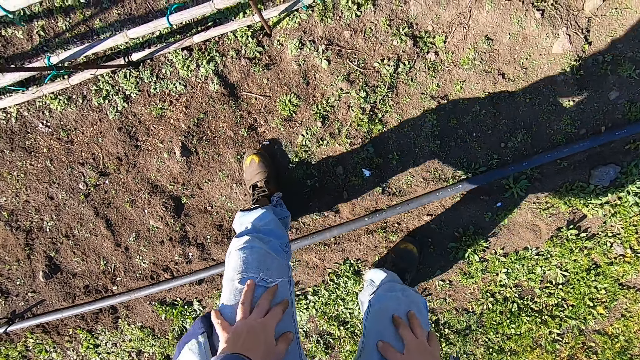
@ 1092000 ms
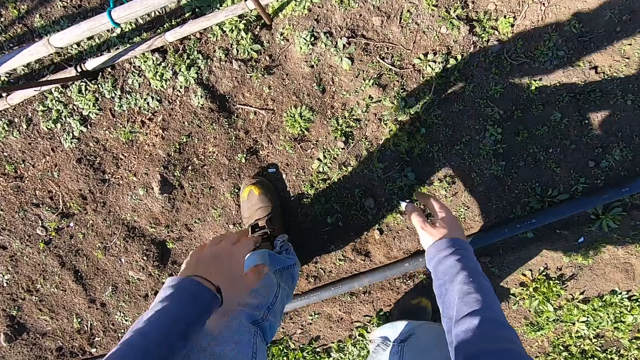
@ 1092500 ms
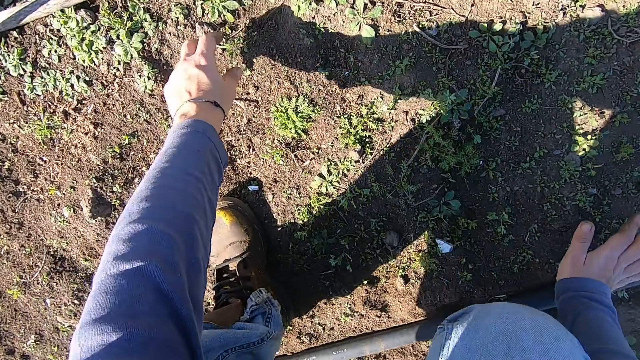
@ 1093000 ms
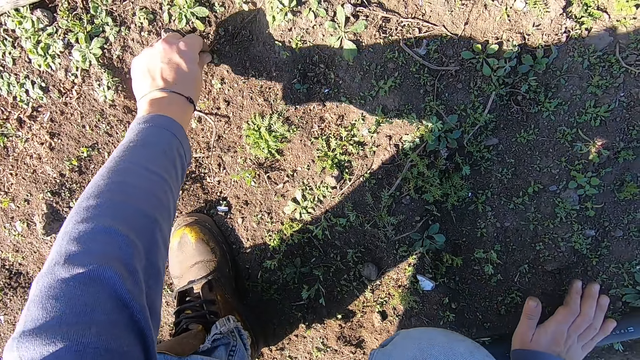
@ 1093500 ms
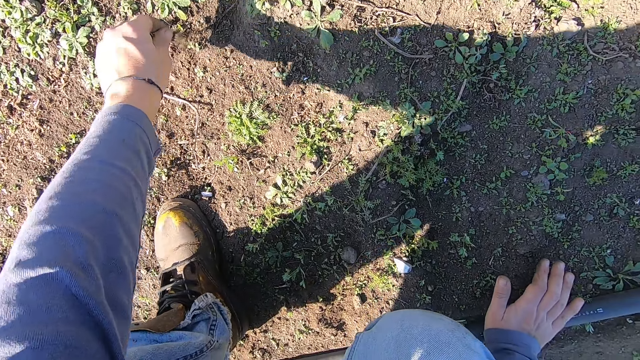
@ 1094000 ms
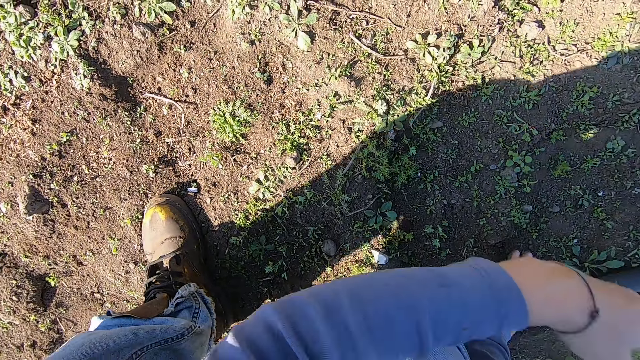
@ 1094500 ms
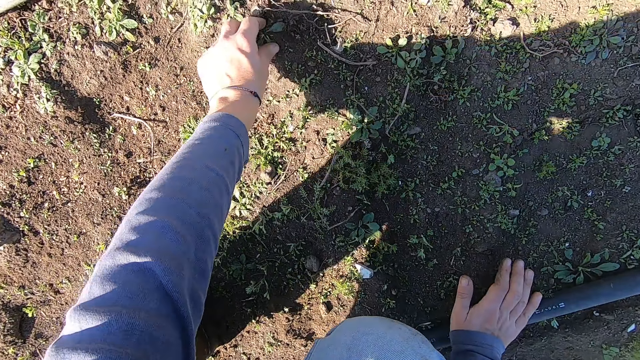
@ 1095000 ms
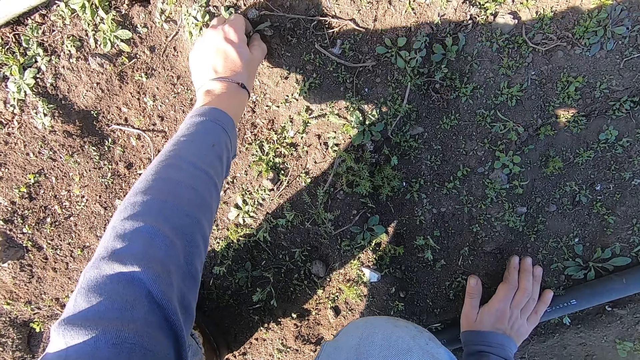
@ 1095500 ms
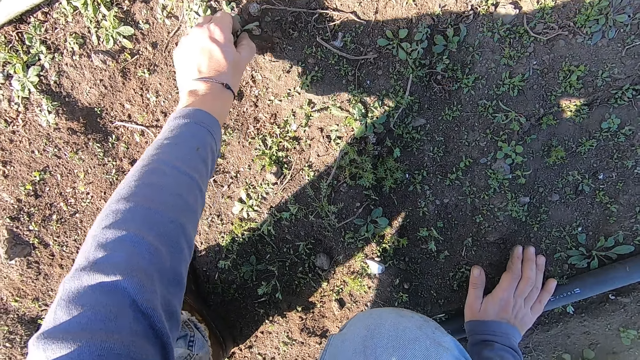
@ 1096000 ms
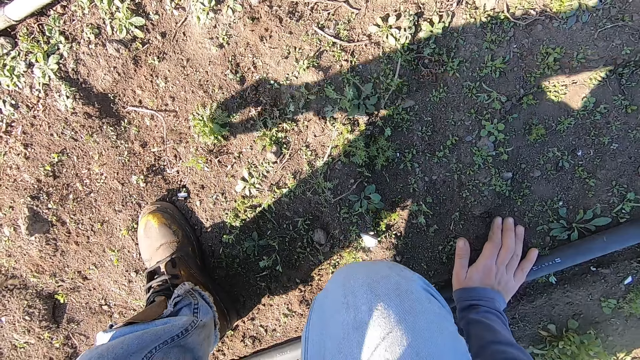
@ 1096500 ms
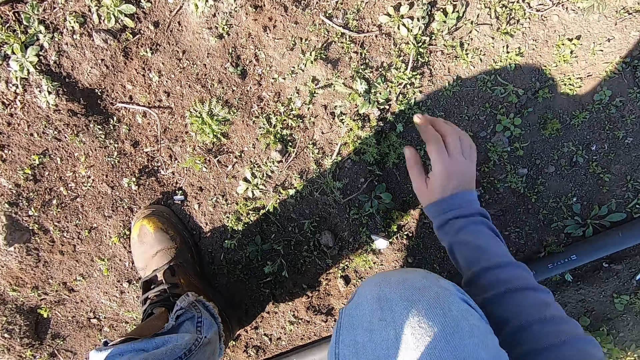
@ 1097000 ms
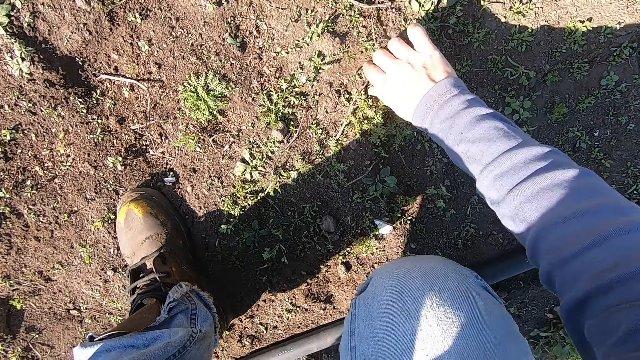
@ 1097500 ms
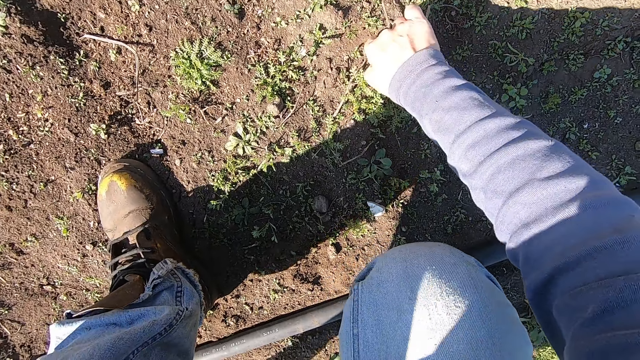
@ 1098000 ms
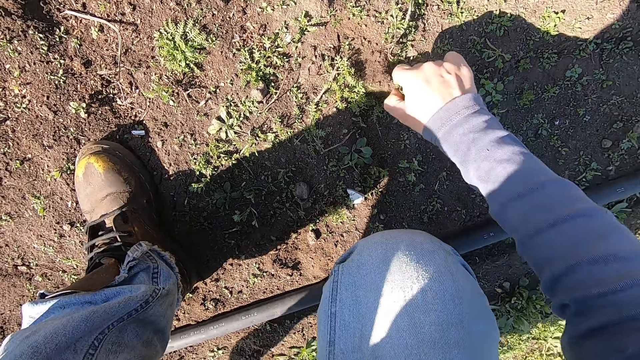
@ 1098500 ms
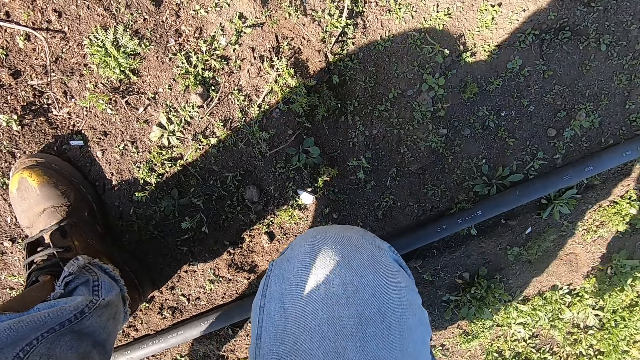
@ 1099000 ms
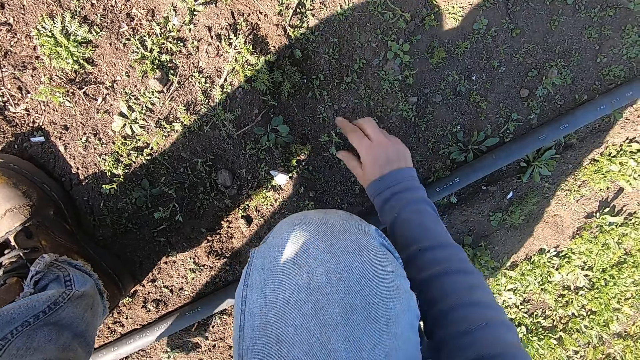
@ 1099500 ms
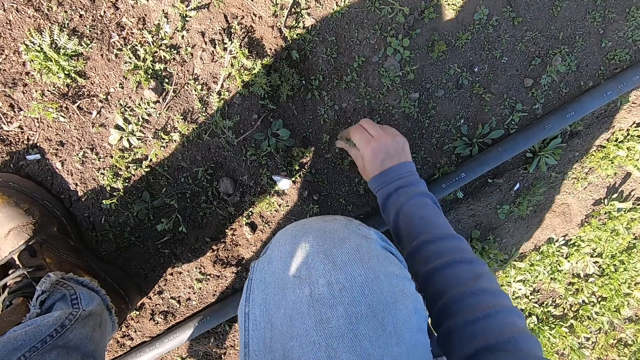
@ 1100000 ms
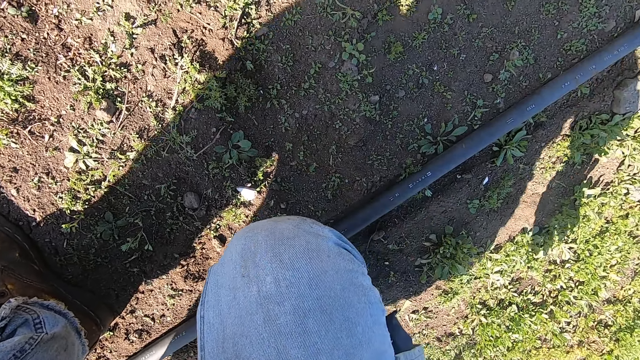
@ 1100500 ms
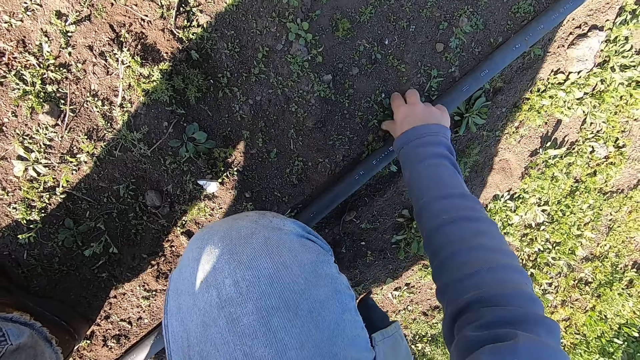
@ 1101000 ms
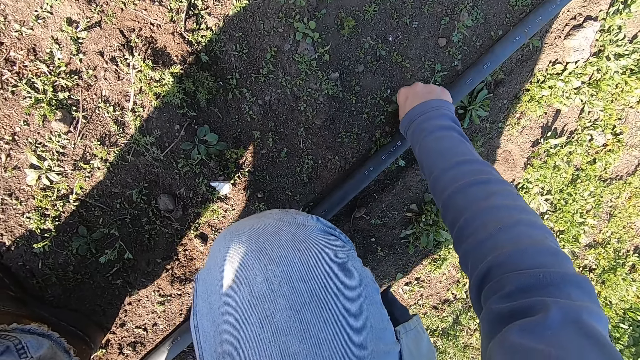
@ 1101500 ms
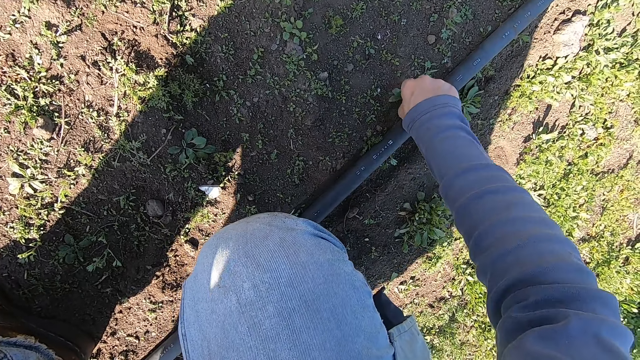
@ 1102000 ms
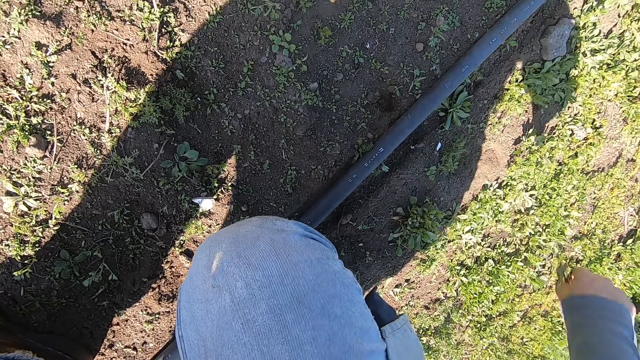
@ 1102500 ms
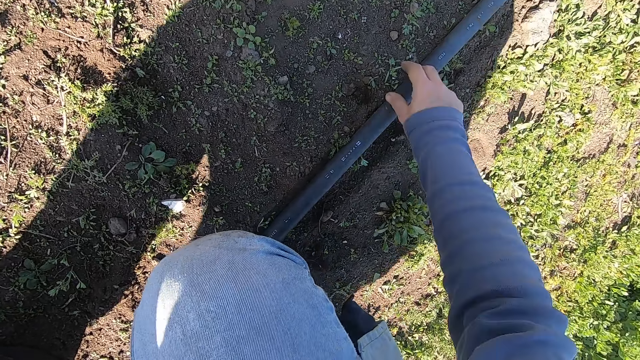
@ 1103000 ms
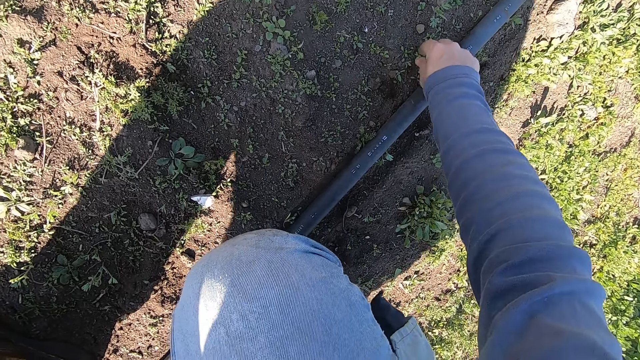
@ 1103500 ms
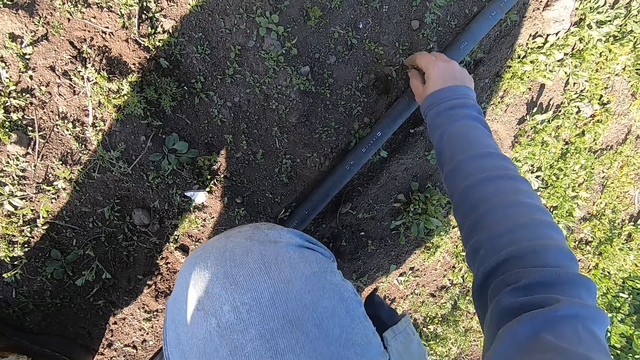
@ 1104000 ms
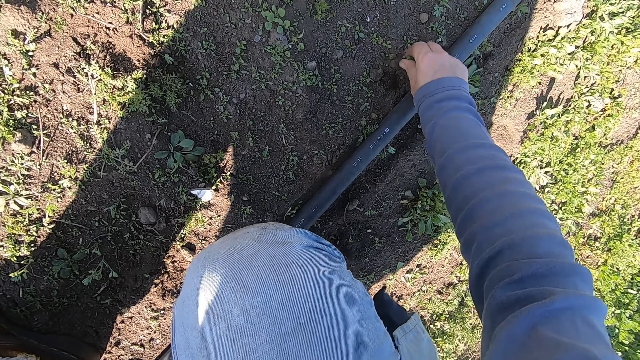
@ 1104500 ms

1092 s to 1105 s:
The camera wearer bends down. He removes a weed from the ground in the garden with his left hand. He throws the weed in his left hand away. He removes a weed from the ground with his left hand. He throws away the weed. He uproots a weed on the ground with a hand. He throws away the weed. He uproots a weed on the ground with a hand. He throws away the weed. He uproots a weed on the ground with a hand. He throws away the weed. He uproots a weed on the ground with a hand.

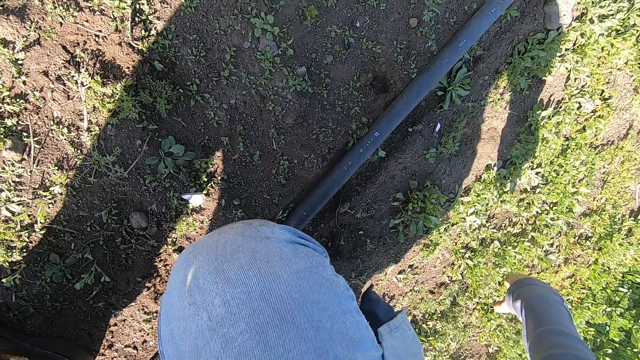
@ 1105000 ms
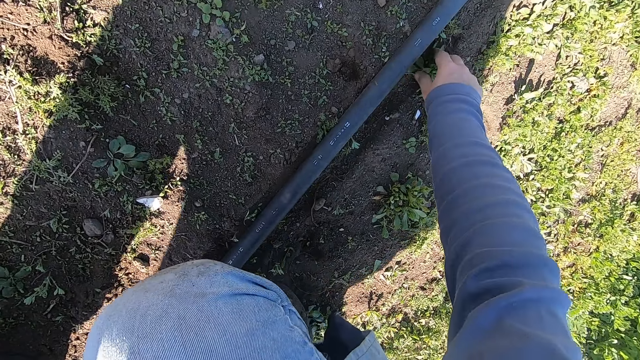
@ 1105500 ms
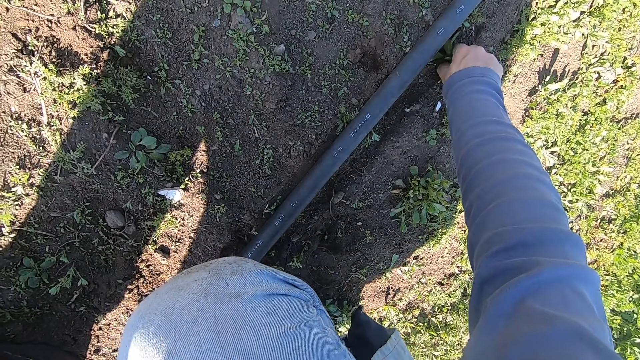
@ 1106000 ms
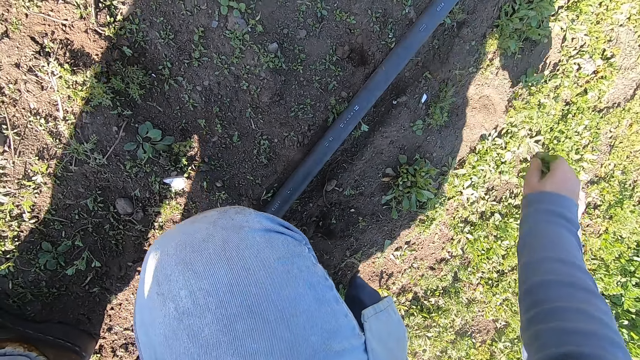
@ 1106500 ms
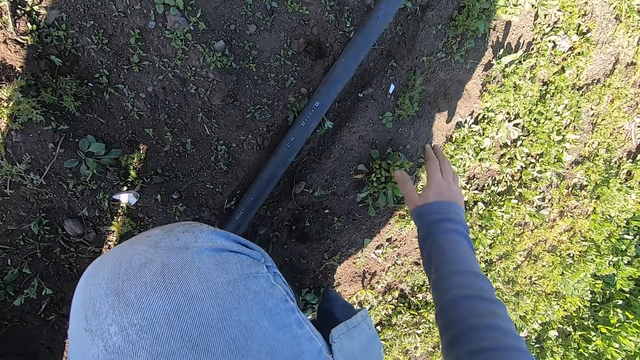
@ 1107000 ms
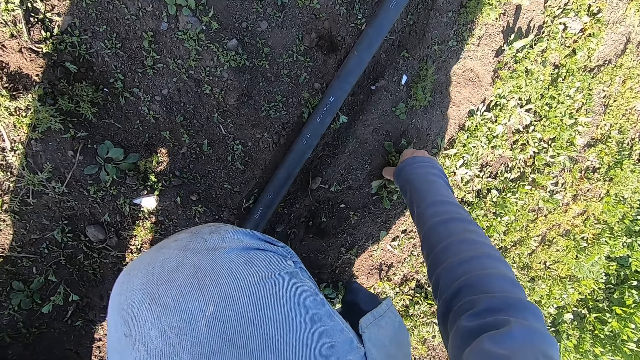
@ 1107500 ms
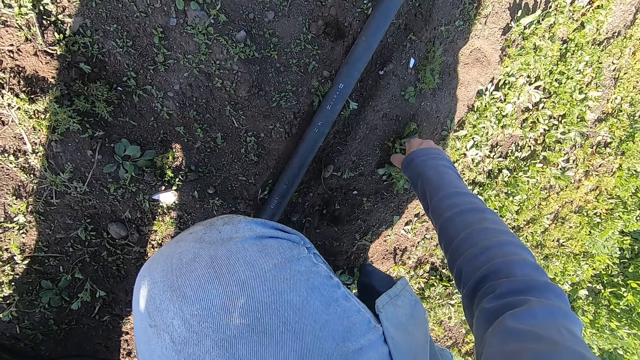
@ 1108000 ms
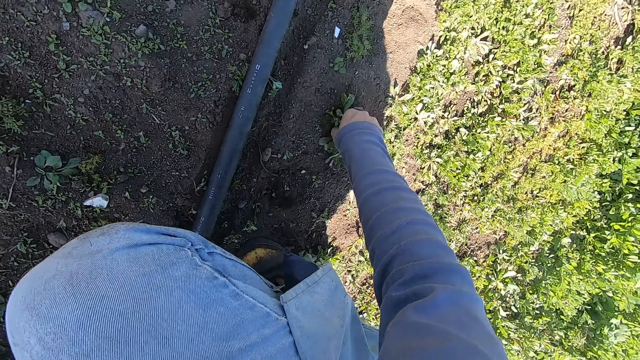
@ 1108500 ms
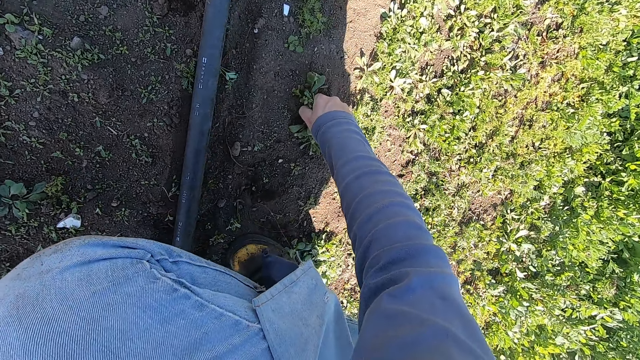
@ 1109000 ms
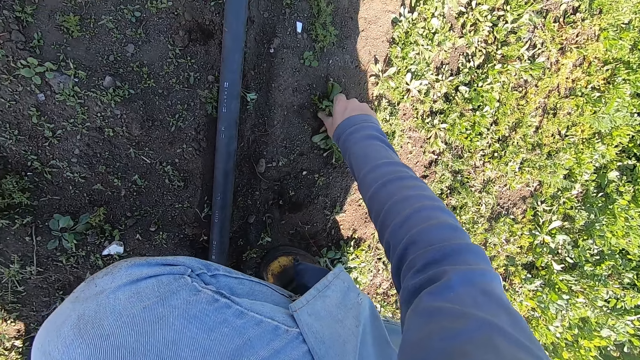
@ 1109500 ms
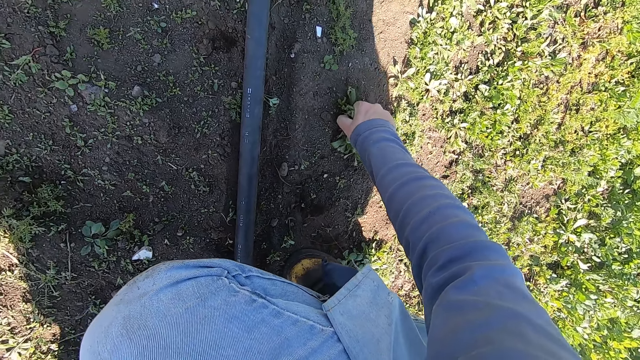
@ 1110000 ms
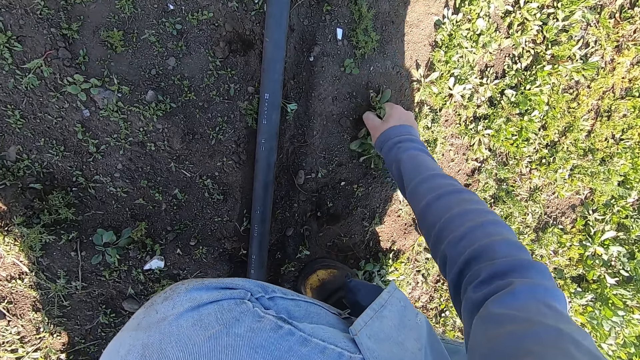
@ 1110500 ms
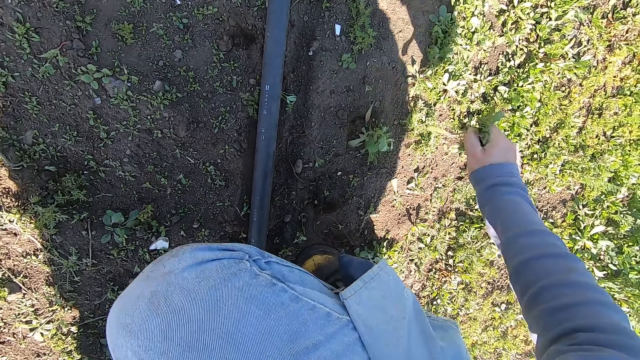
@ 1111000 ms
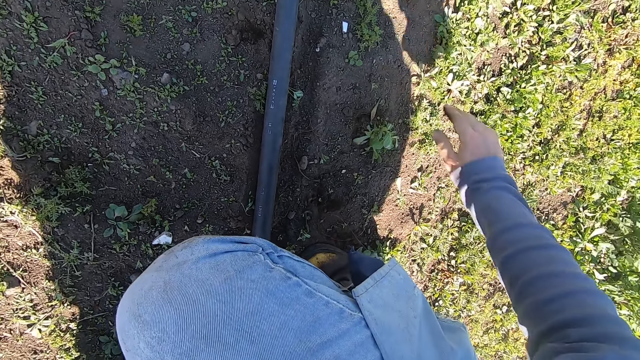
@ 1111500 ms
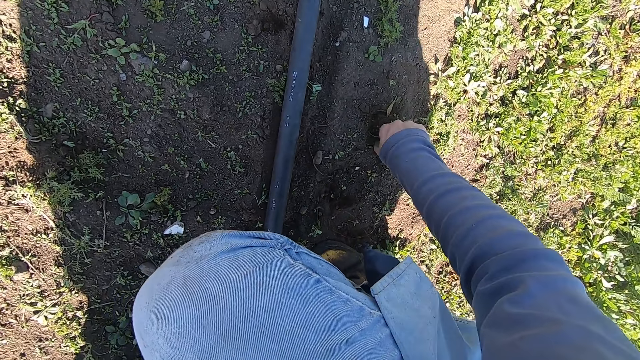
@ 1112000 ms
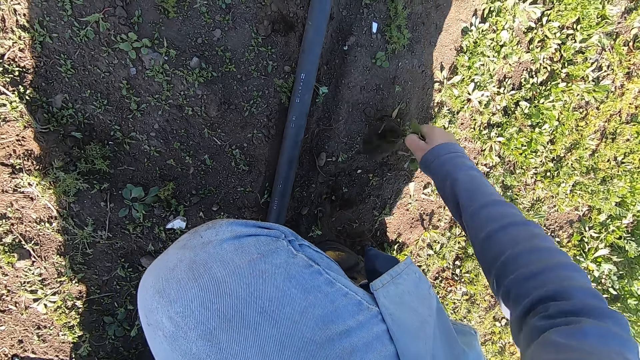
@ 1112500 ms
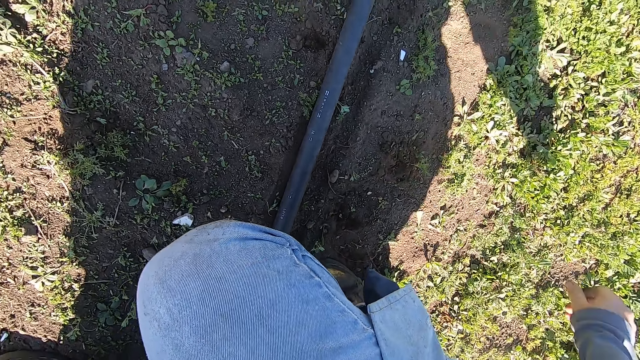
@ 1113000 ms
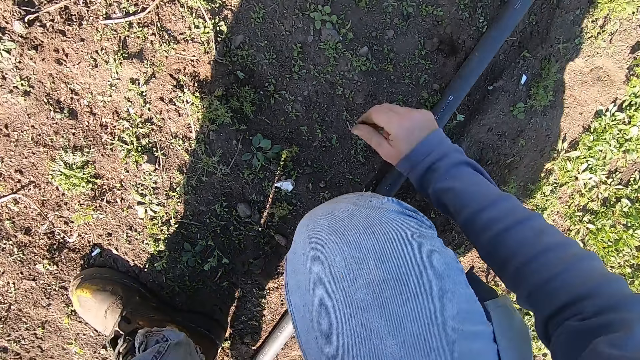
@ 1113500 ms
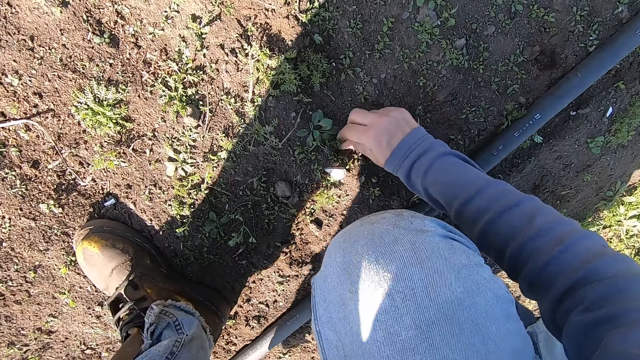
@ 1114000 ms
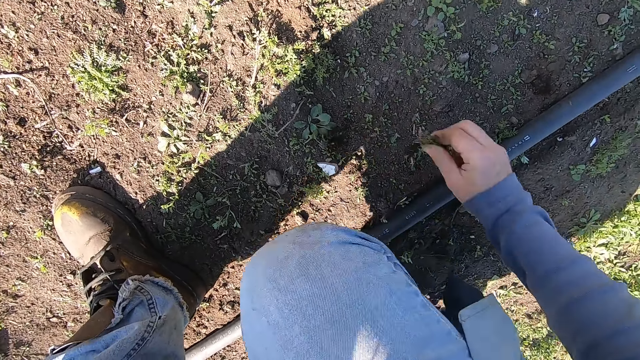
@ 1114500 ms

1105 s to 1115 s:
The camera wearer throws away the weed. They uproot a weed on the ground with a hand. They throw away the weed. They uproot a weed on the ground with a hand. They throw away the weed. They uproot a weed on the ground with a hand. They throw away the weed. They uproot a weed on the ground with a hand. They throw away the weed.
